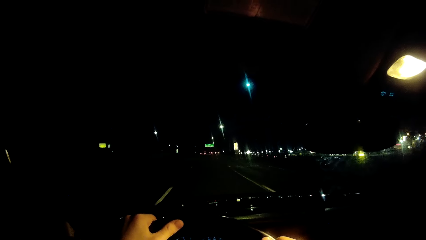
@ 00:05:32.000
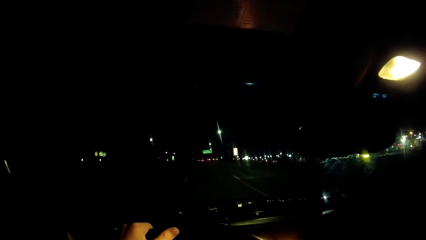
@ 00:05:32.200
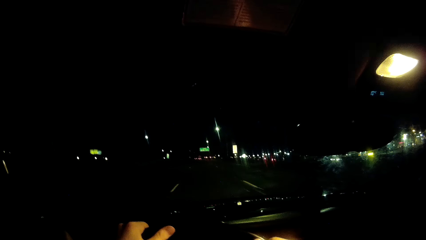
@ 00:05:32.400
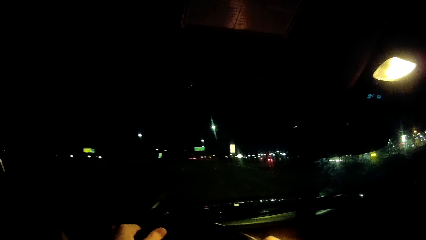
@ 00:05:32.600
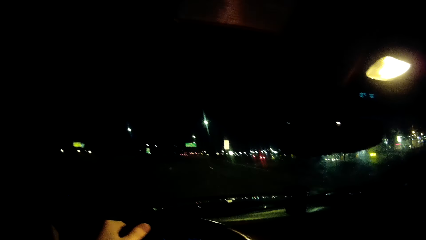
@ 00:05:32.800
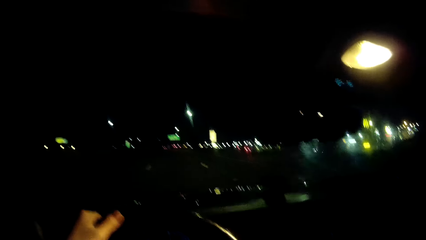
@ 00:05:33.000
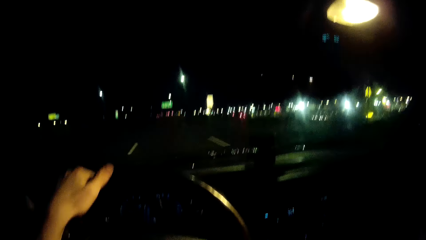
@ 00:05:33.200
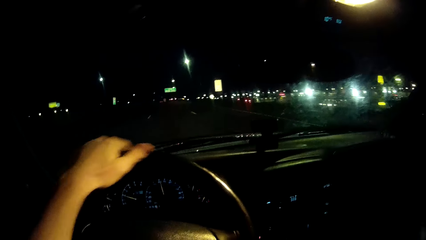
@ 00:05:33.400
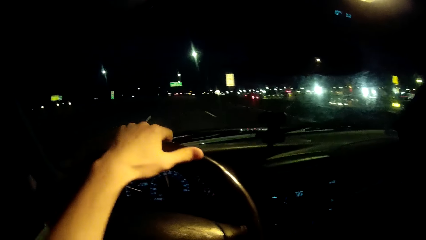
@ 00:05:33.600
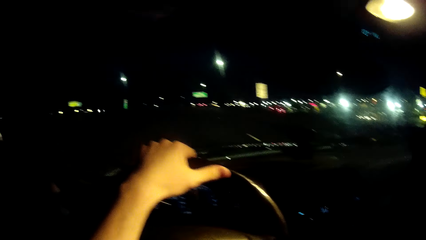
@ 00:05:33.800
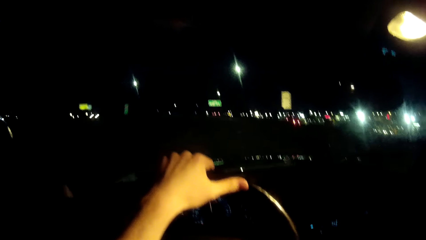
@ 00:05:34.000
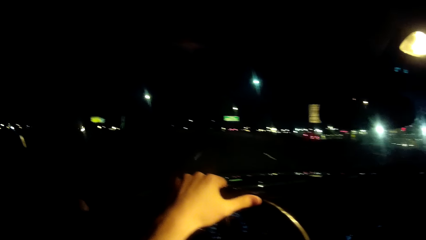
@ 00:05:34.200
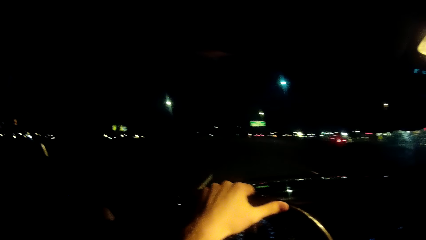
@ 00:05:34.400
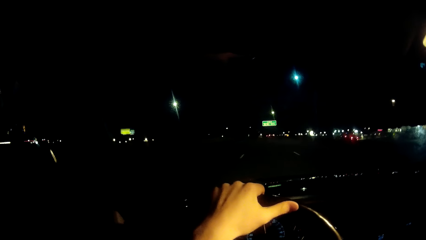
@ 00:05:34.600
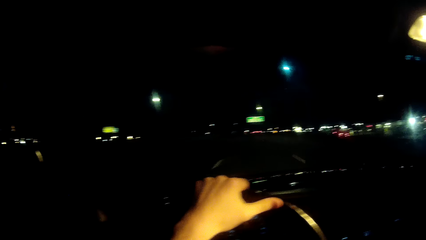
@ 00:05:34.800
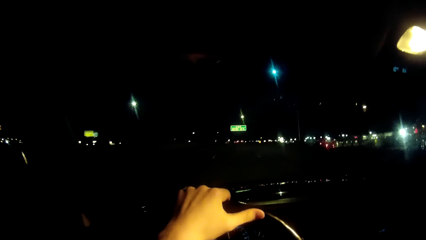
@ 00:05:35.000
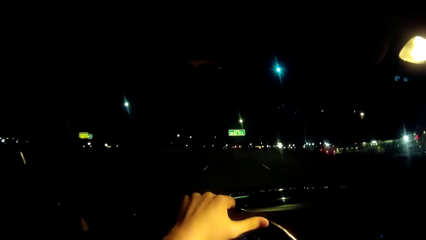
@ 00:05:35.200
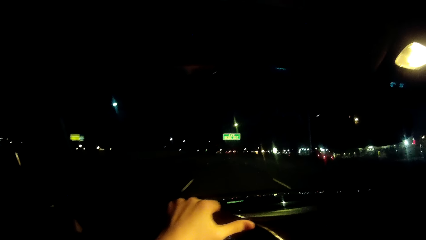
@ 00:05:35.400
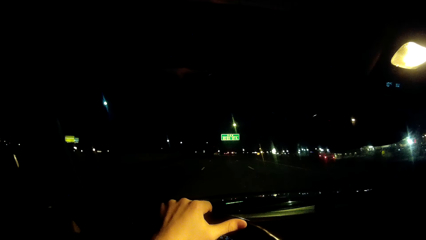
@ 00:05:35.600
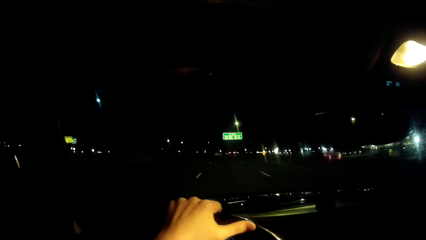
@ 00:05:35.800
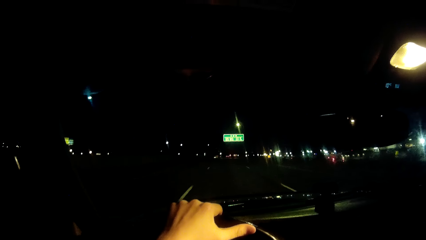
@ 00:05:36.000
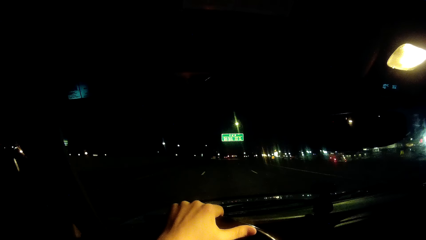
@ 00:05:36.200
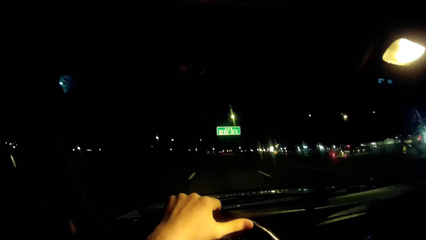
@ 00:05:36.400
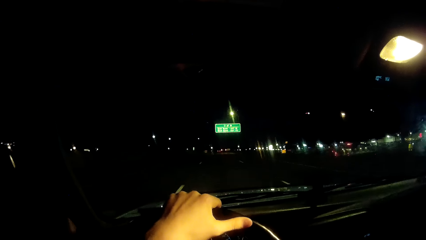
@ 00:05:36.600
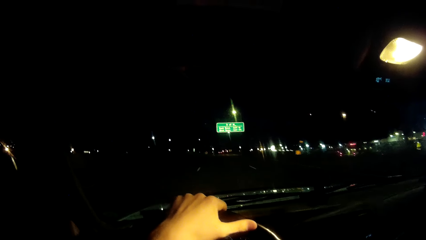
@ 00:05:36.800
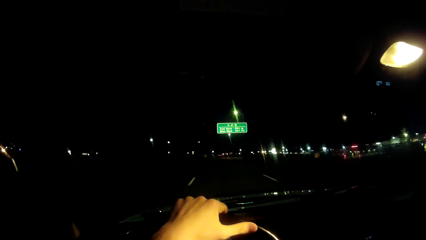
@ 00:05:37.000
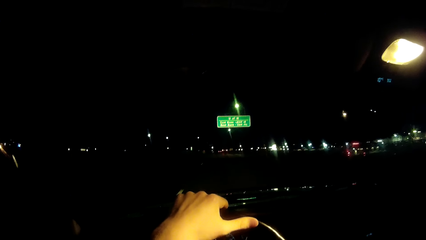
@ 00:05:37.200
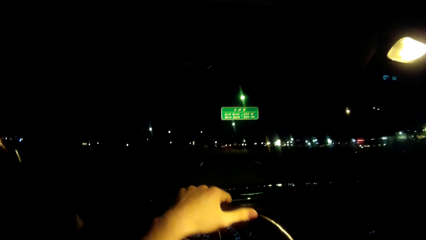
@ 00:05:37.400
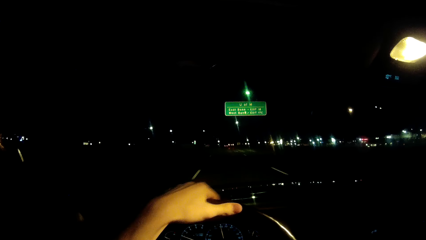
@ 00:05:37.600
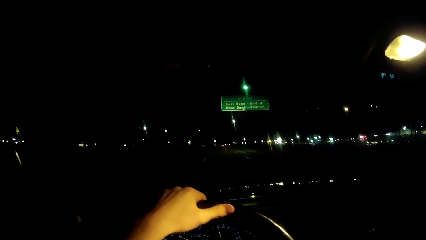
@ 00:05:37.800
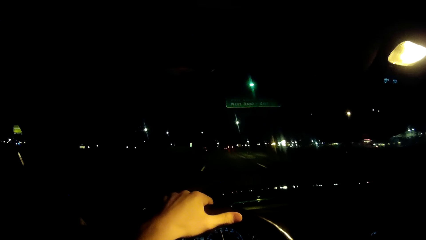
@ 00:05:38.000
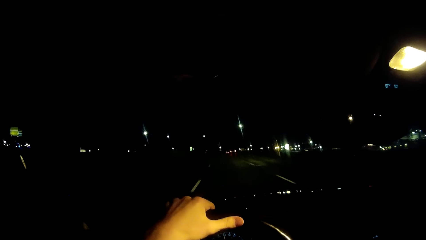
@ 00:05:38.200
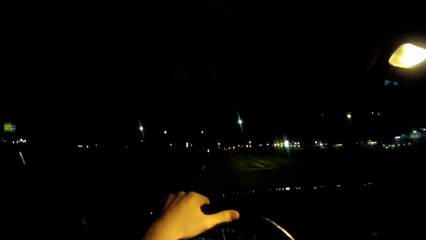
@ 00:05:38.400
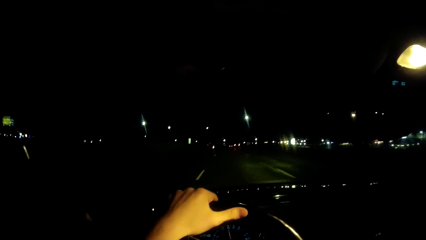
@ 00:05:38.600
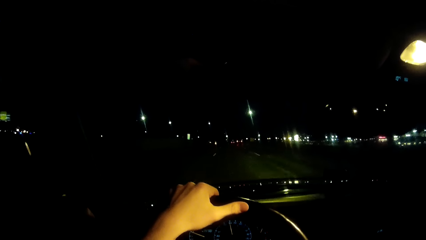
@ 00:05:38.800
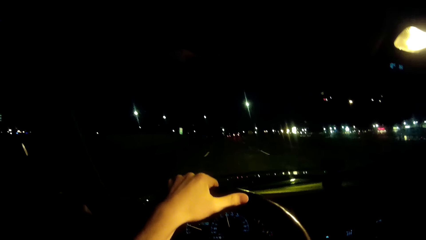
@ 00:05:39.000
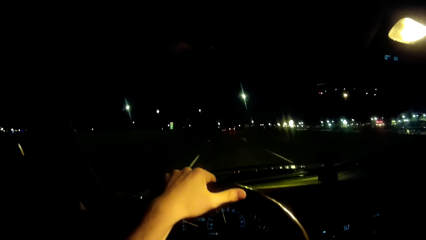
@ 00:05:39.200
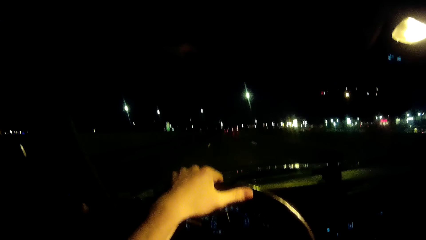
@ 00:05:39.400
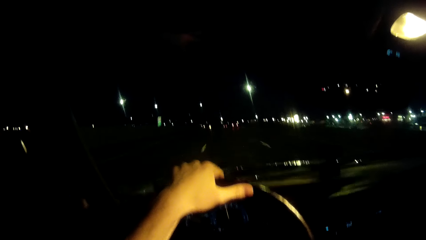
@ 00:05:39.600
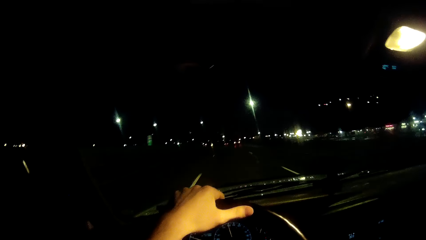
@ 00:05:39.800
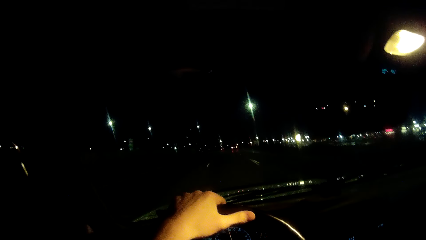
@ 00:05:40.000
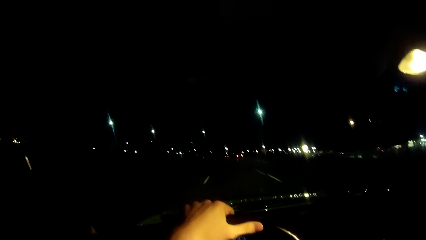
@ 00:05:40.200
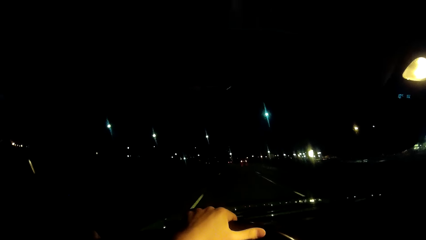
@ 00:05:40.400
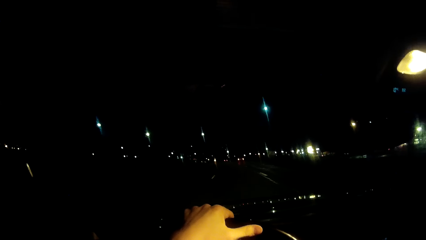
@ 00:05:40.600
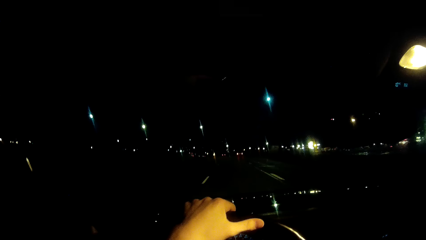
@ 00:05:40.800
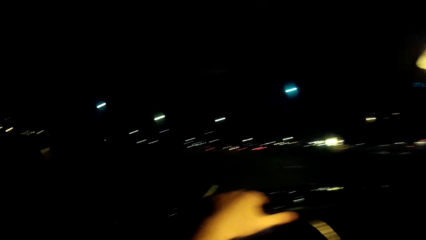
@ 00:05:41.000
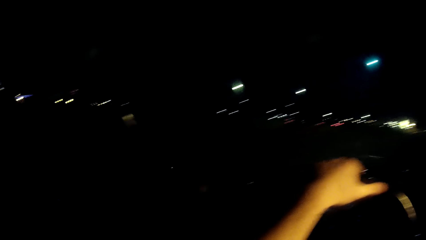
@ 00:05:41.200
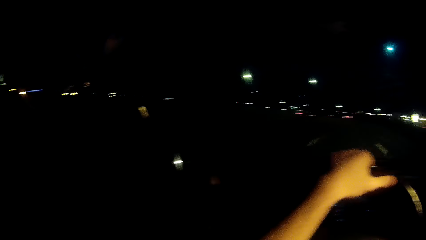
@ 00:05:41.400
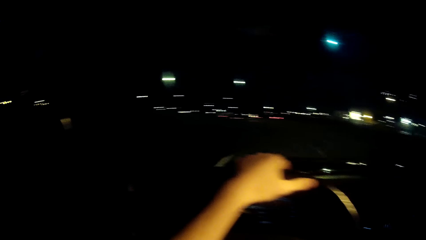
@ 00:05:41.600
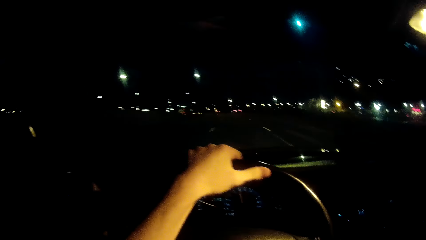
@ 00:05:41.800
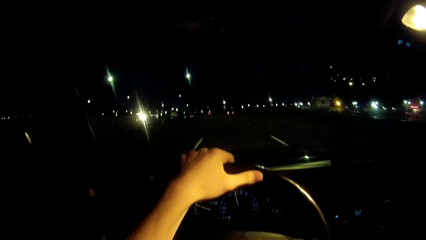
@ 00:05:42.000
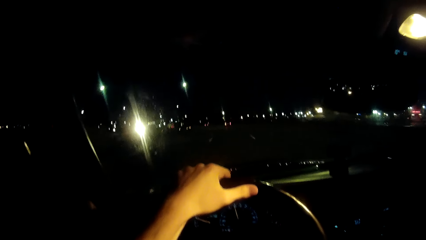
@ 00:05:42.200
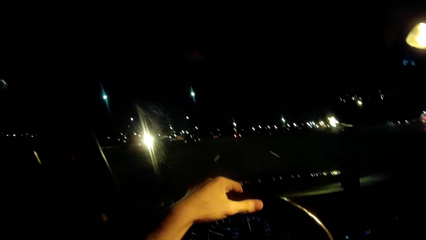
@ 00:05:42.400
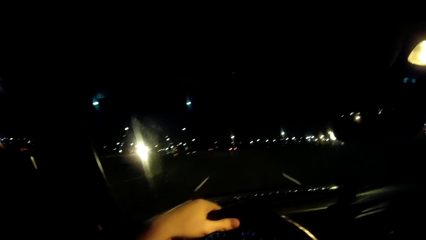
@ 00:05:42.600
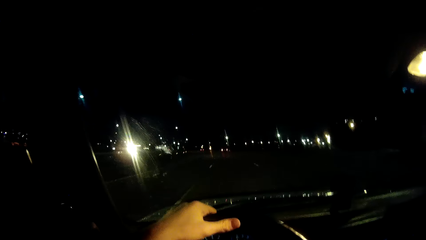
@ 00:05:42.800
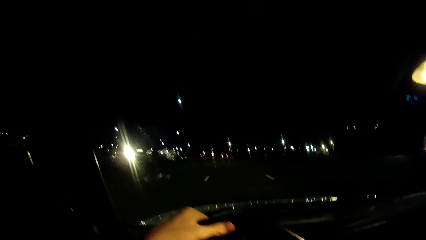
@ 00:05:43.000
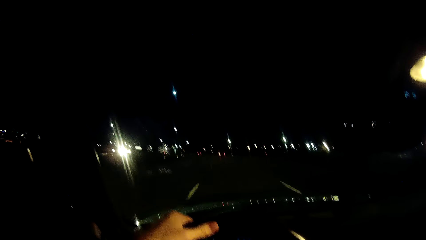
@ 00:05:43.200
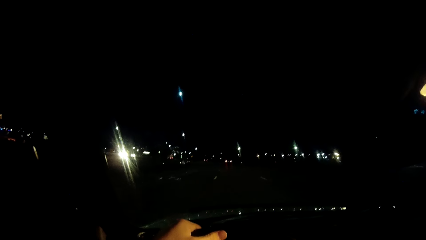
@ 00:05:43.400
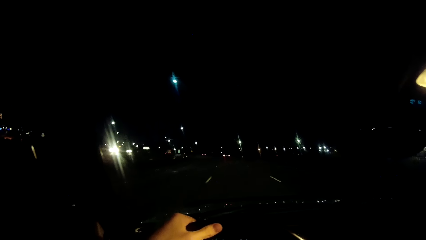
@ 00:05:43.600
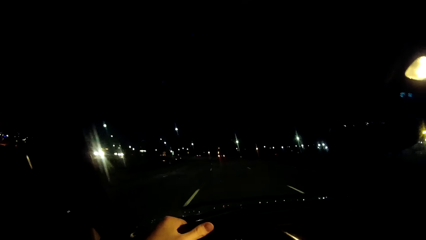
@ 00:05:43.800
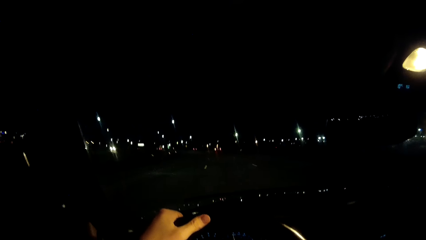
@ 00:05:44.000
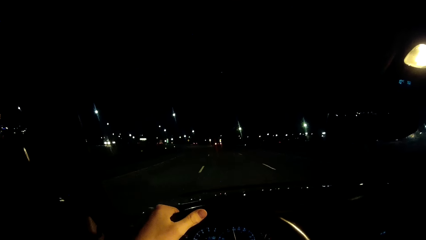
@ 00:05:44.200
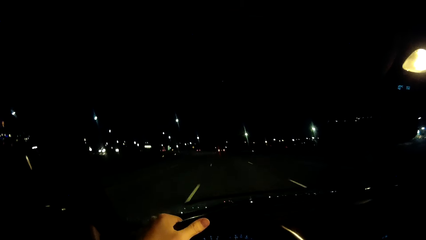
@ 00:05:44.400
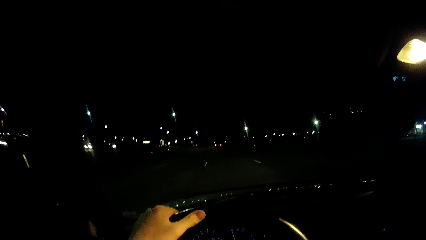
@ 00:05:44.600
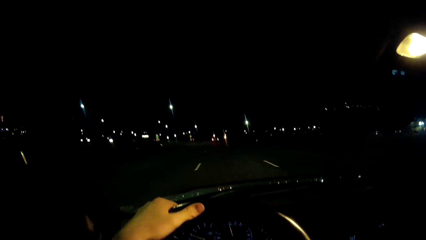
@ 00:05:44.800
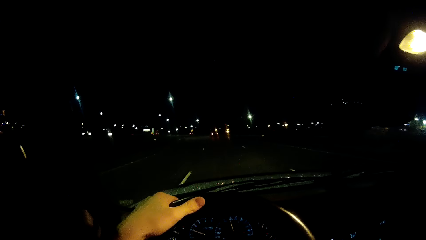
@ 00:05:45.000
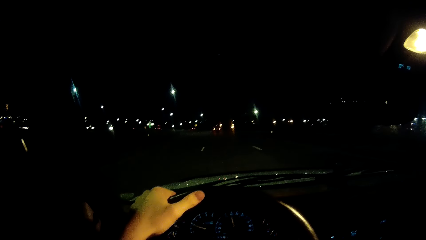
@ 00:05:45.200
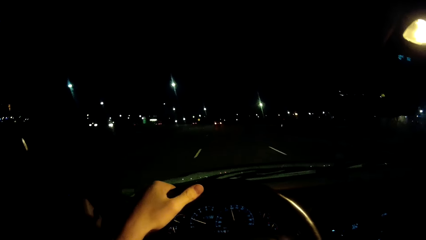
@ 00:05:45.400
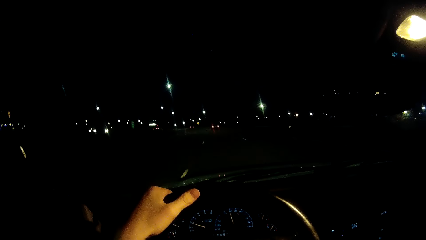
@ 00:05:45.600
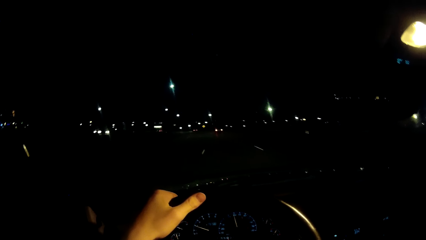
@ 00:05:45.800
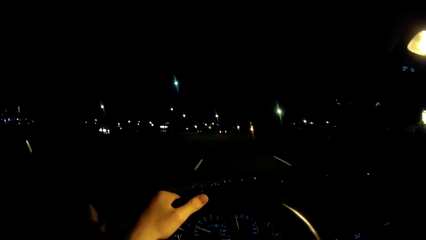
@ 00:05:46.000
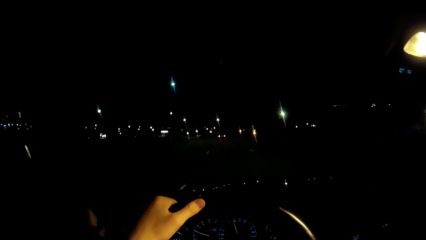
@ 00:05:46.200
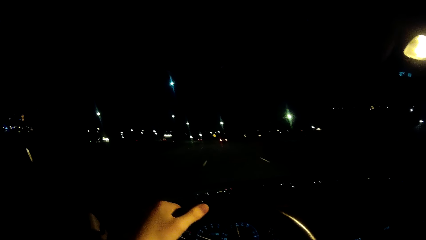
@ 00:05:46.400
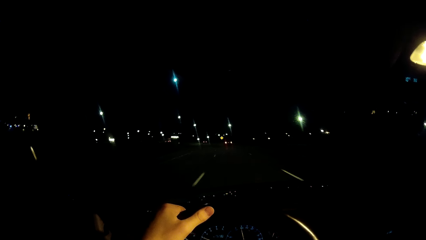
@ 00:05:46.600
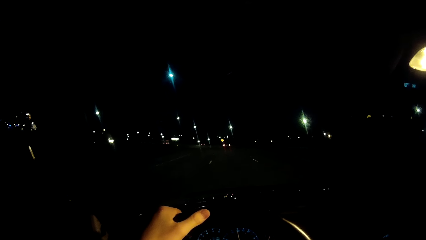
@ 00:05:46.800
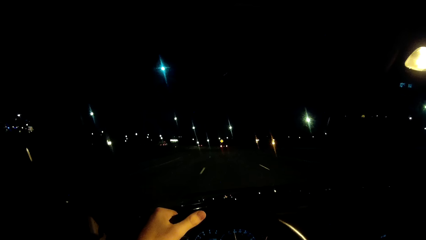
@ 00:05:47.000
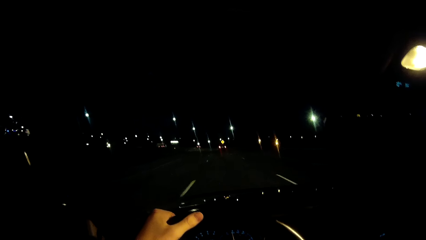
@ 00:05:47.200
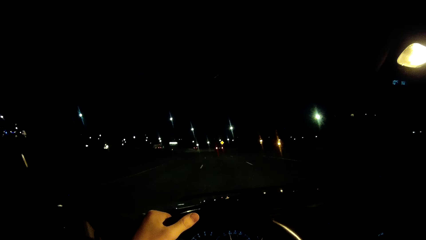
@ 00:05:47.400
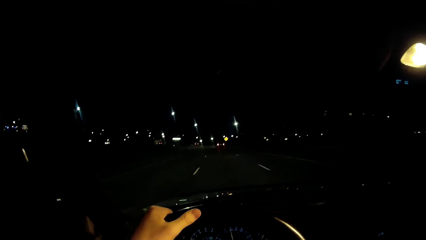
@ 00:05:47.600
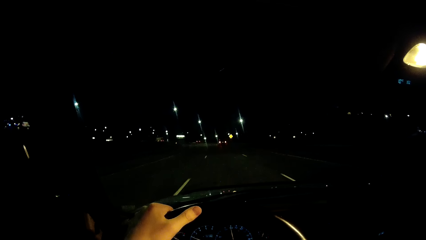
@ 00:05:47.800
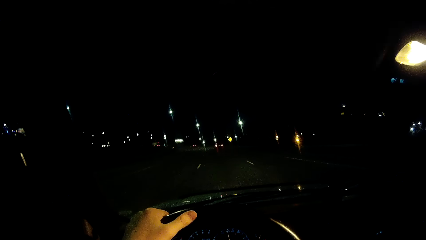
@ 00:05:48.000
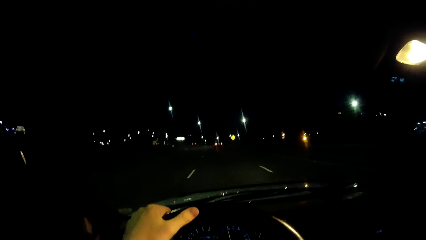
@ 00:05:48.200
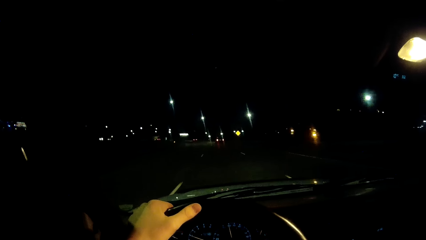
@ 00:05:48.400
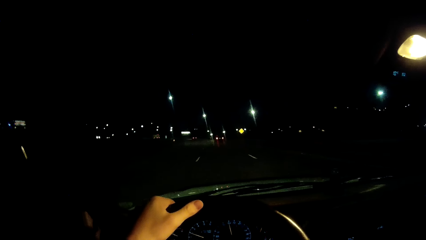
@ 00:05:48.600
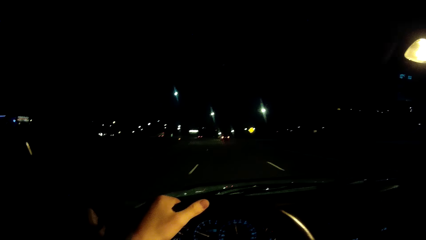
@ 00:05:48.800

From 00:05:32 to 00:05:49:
The camera wearer turns the steering wheel with the left hand. They drive a car.
